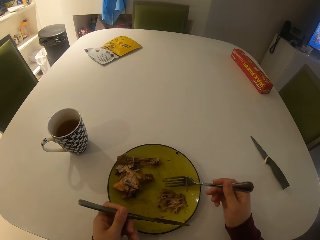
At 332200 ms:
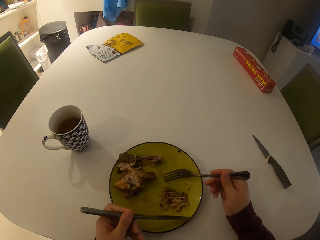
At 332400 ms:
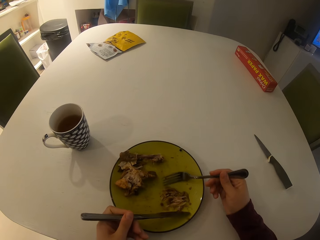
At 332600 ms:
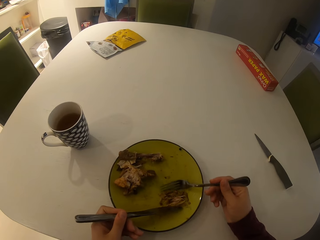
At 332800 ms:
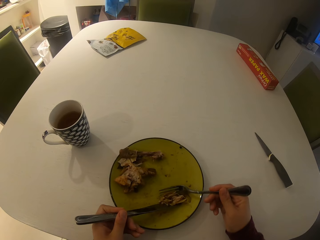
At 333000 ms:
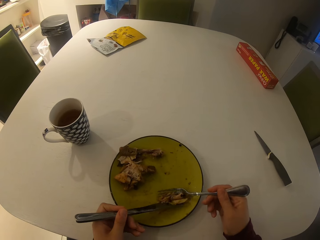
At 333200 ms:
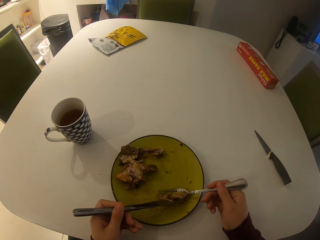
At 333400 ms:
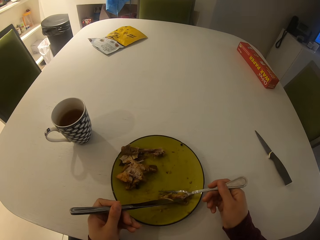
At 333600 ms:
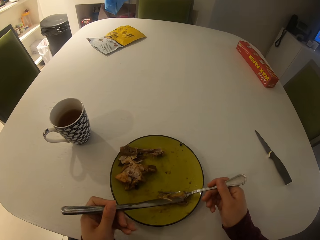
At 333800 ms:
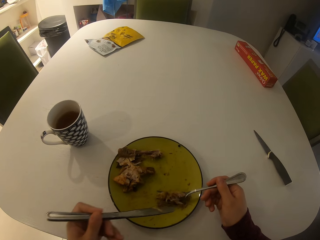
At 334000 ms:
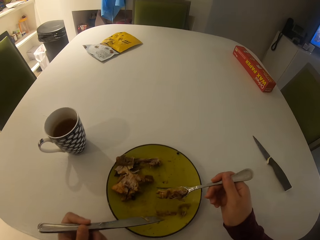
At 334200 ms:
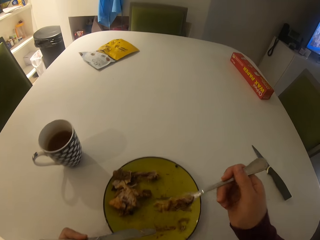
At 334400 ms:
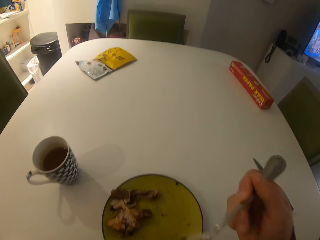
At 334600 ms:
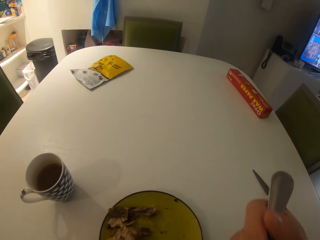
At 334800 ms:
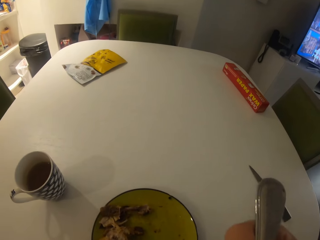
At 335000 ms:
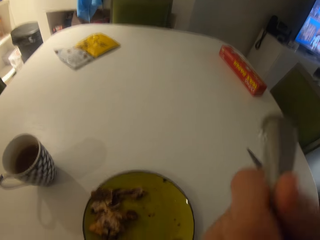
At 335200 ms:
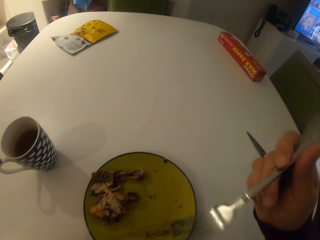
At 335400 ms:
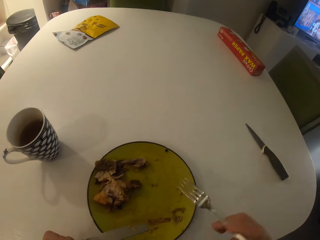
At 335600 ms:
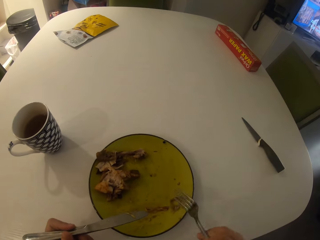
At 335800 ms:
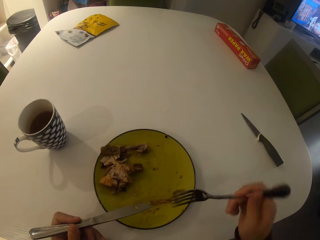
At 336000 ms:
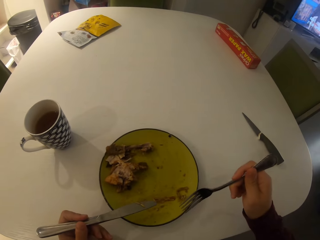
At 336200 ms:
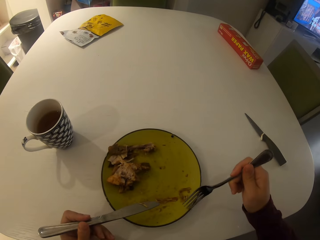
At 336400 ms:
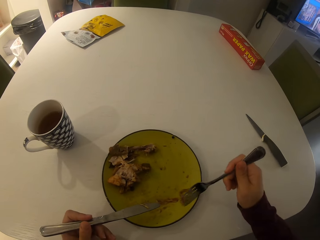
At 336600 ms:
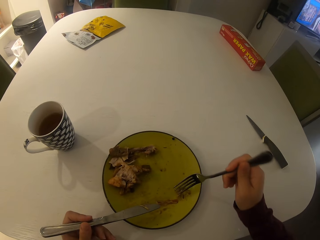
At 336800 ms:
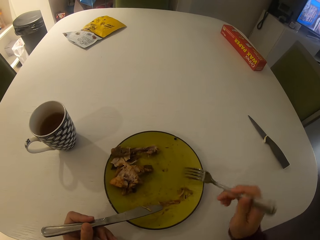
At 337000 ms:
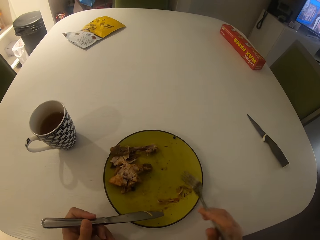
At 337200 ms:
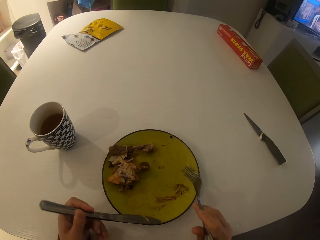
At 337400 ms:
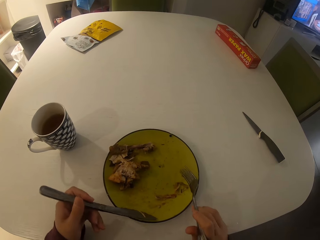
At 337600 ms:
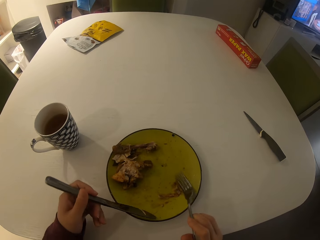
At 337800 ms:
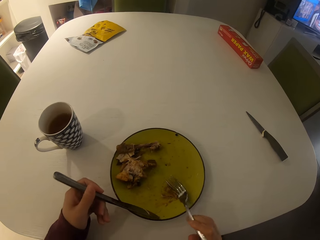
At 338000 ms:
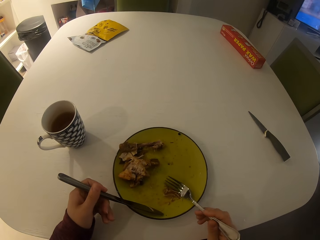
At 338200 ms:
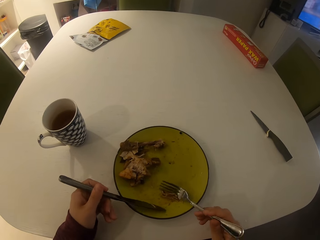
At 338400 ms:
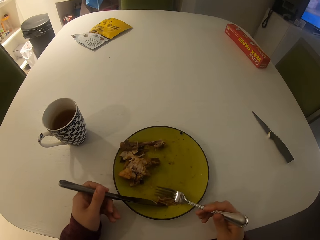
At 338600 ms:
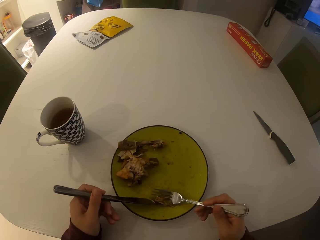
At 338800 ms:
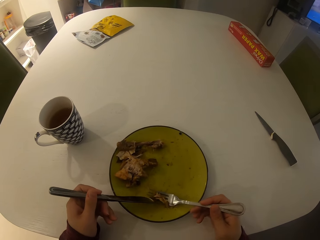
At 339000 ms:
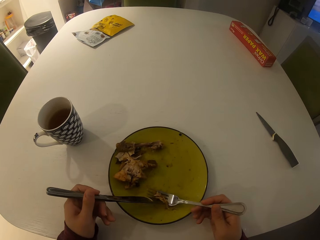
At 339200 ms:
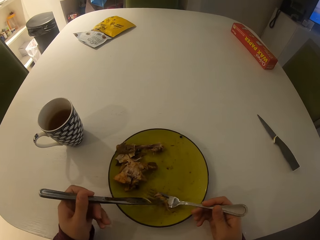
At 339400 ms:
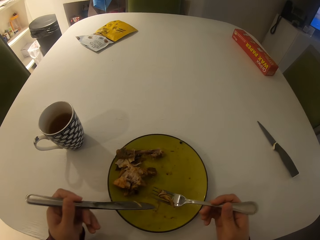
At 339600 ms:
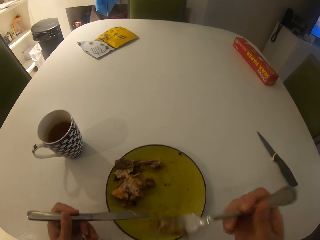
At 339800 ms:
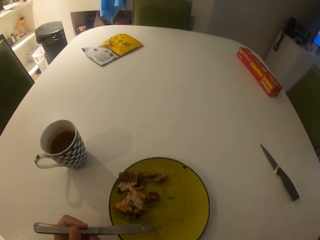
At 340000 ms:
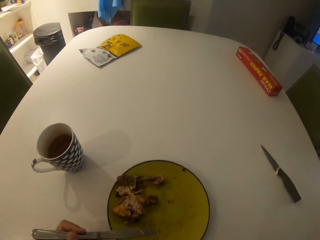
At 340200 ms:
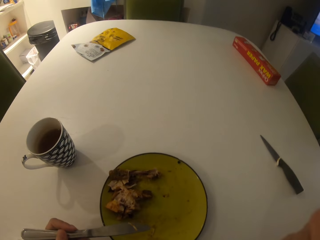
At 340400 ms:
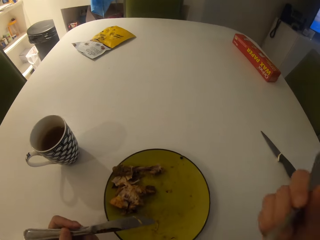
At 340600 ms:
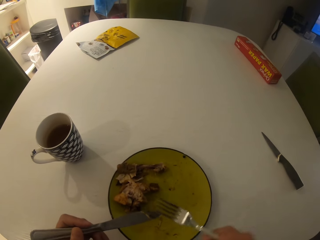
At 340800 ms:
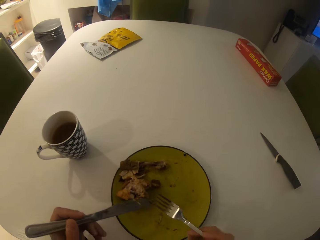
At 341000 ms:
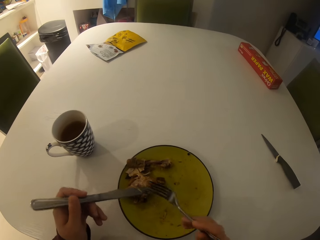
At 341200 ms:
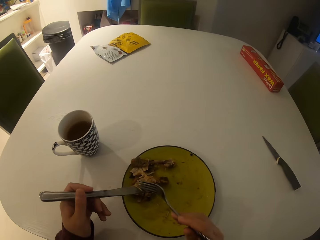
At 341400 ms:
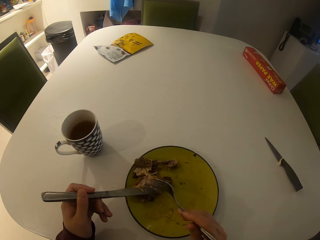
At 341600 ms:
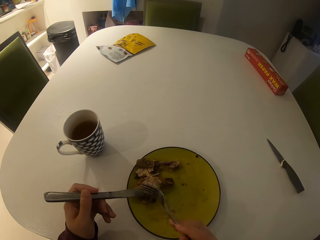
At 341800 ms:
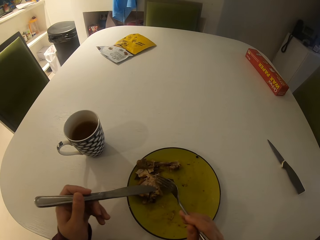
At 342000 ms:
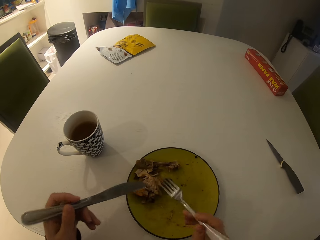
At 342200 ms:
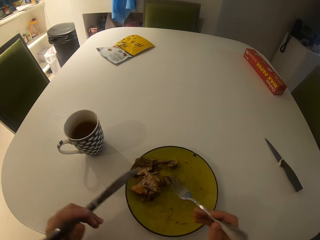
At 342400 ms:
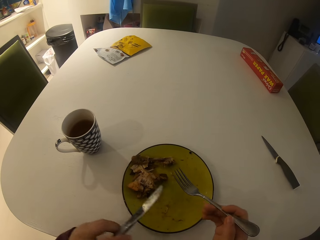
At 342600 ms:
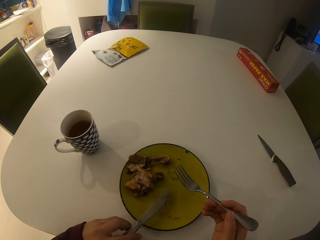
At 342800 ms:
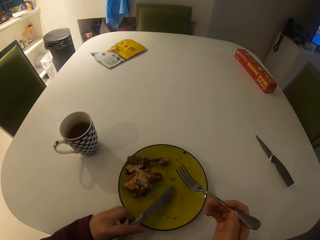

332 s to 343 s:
The camera wearer gathers food. They scoop the food. They eat the food. They gather the food. They scoop the food. They eat the food.

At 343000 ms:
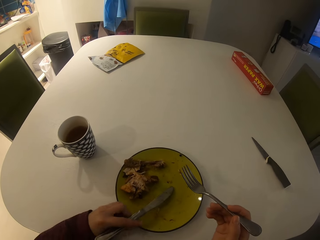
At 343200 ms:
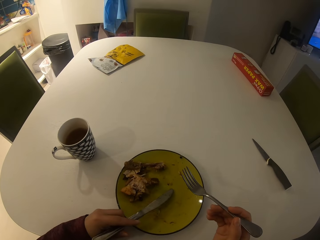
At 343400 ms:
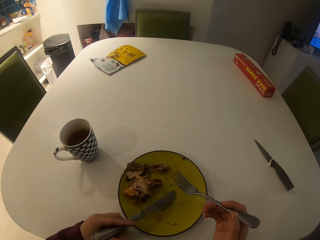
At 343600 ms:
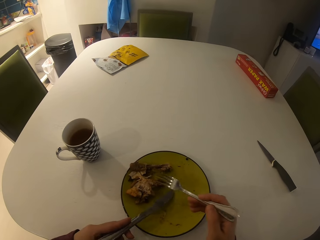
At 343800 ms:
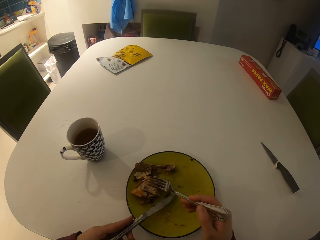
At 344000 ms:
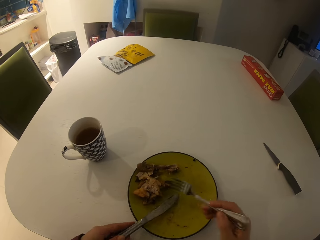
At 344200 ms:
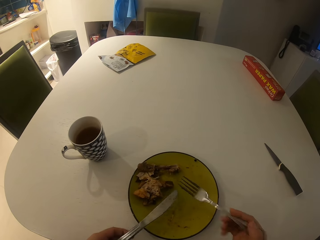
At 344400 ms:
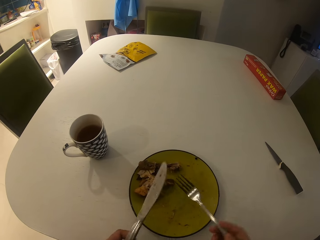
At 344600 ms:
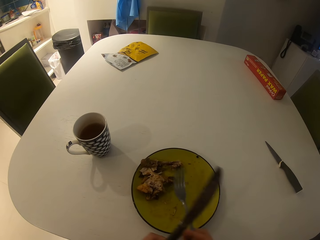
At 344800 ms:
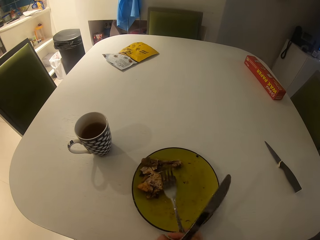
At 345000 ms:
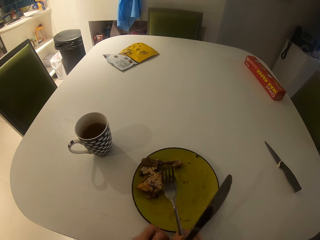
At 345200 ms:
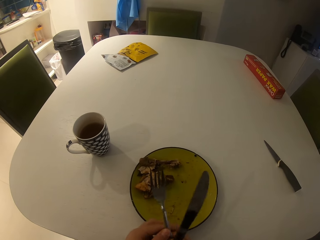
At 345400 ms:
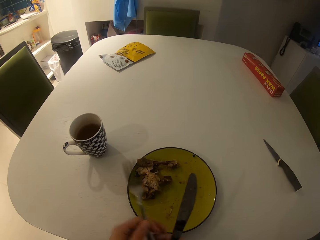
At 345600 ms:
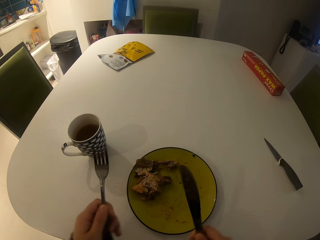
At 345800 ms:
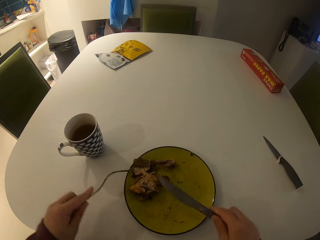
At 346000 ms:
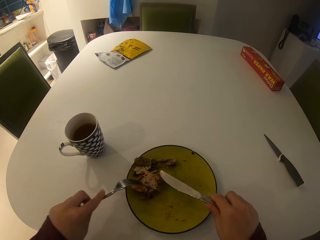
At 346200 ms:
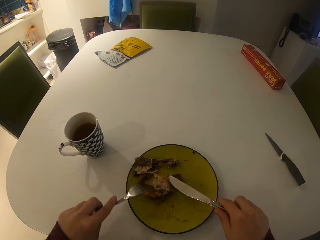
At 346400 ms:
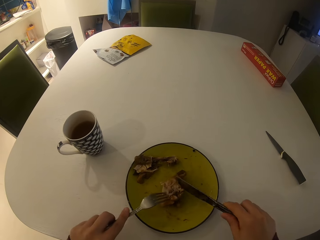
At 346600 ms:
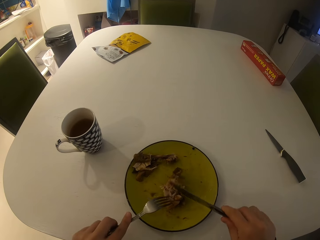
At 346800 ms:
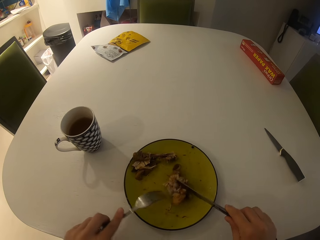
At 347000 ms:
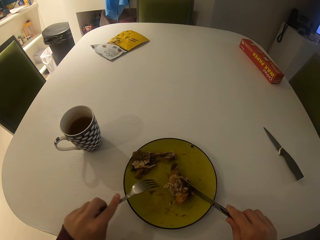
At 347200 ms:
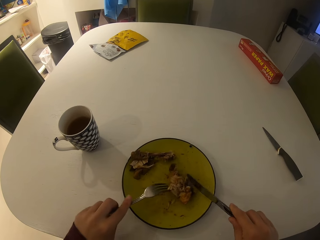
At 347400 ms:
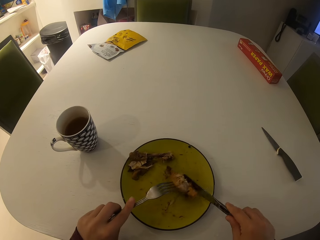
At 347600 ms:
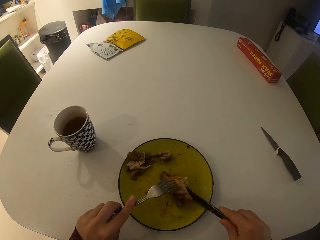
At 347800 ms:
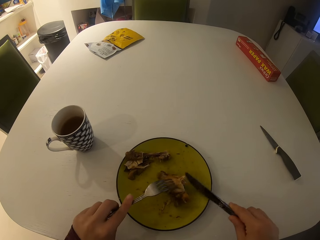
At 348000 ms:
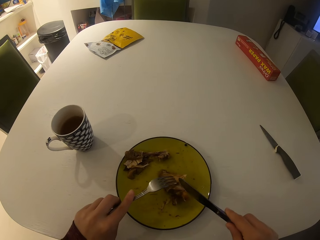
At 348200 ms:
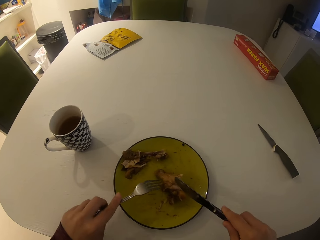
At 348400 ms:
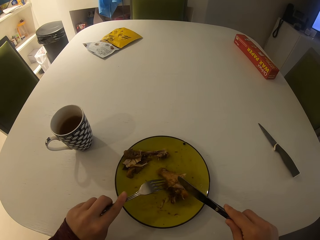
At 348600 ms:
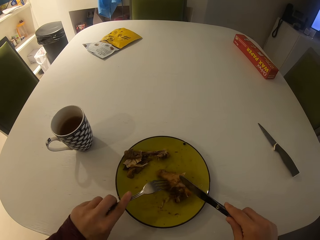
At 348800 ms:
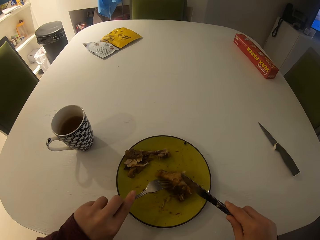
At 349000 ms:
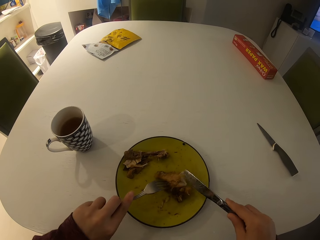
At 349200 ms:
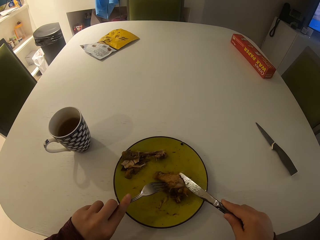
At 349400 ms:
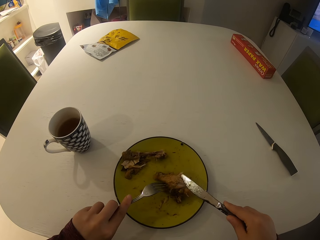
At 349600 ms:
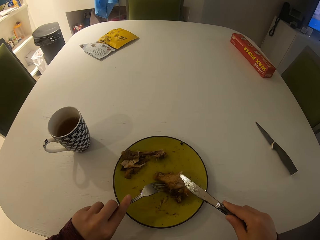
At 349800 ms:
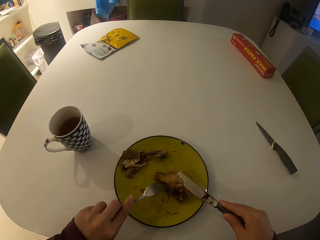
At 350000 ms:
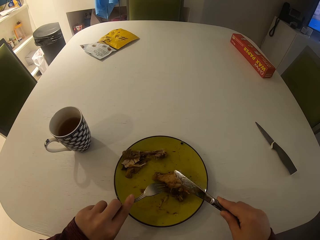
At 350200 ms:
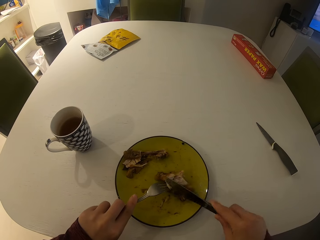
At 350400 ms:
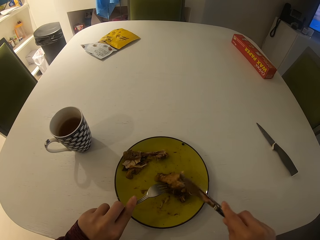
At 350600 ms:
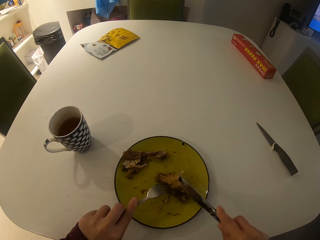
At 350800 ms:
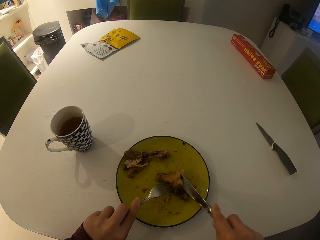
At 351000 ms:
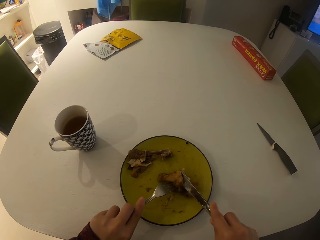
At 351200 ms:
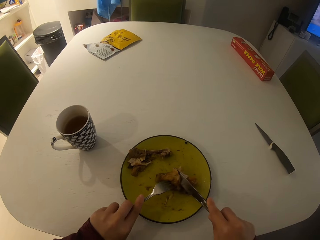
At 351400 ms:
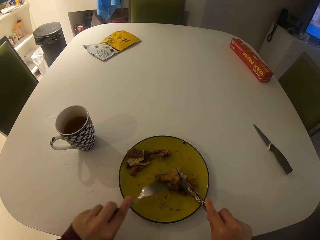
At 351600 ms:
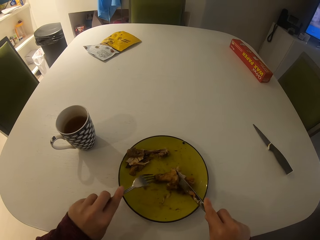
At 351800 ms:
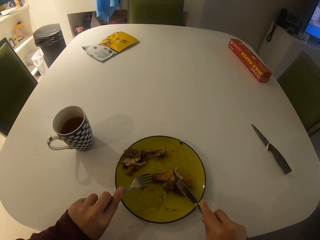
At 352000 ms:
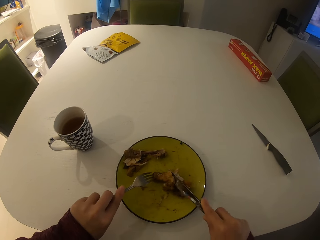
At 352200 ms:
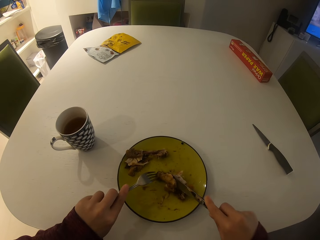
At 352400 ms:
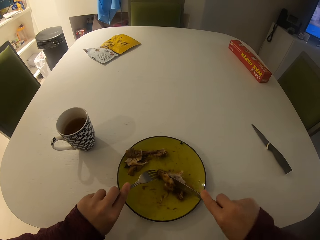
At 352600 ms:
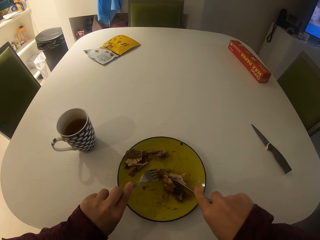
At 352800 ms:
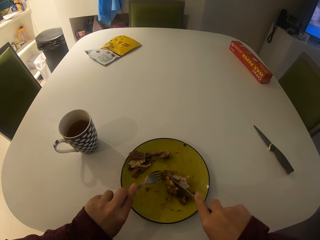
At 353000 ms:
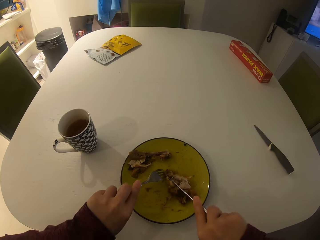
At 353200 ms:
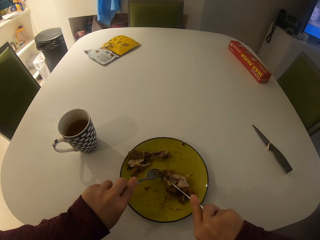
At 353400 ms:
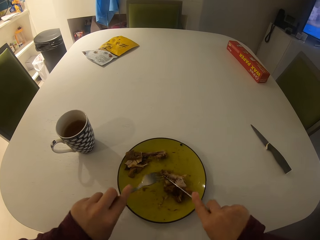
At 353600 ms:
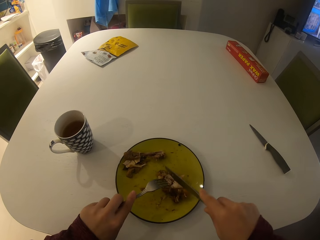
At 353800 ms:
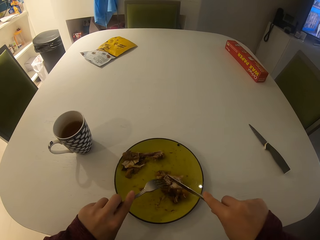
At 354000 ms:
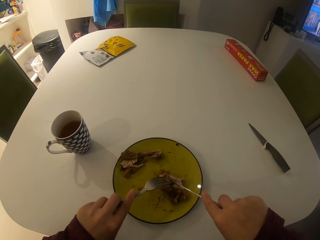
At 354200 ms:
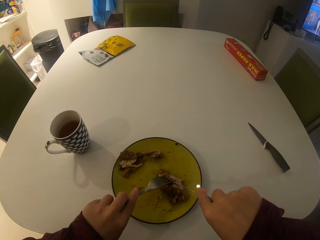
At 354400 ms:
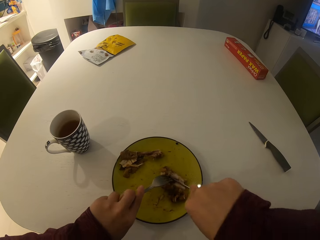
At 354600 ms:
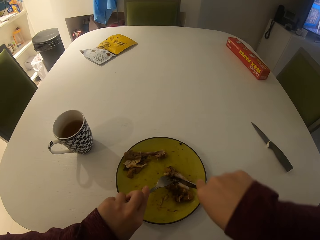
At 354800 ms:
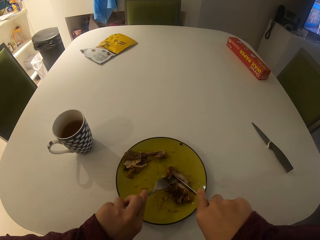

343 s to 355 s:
The camera wearer moves the table knife in her left hand to her right hand. She moves the fork in her right hand to her left hand. She cuts chicken with the fork and the table knife. She gathers food.
